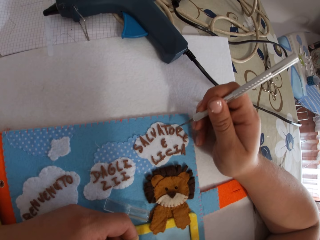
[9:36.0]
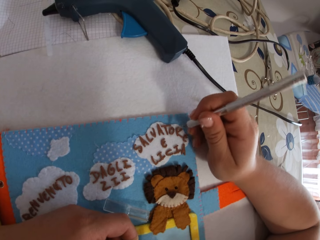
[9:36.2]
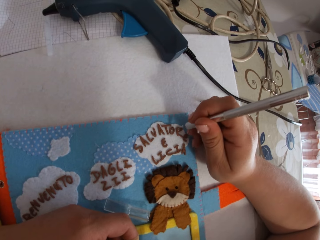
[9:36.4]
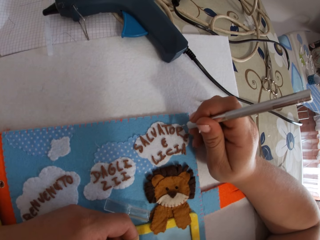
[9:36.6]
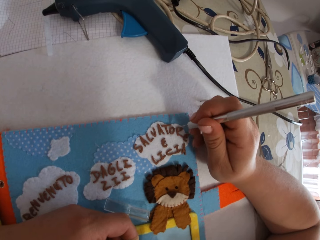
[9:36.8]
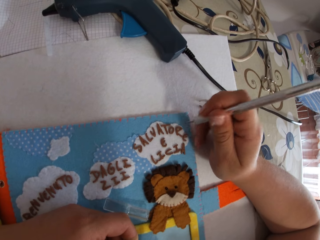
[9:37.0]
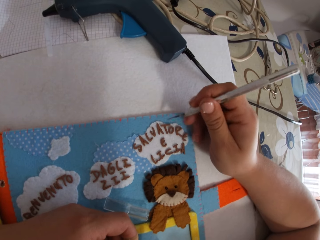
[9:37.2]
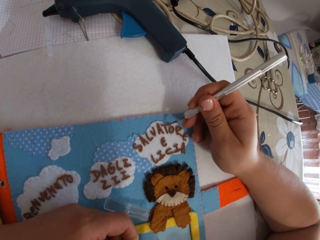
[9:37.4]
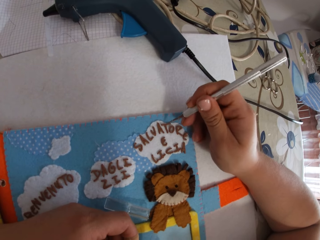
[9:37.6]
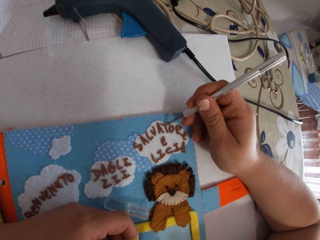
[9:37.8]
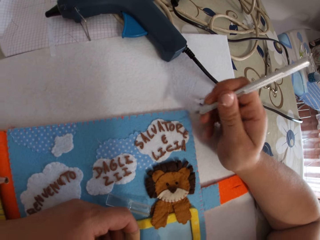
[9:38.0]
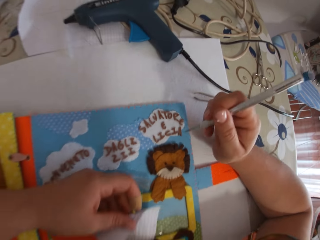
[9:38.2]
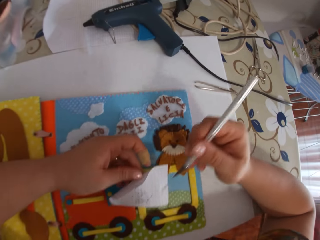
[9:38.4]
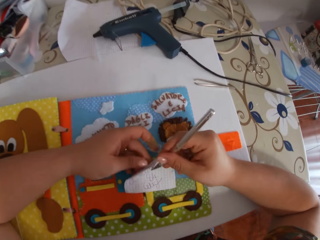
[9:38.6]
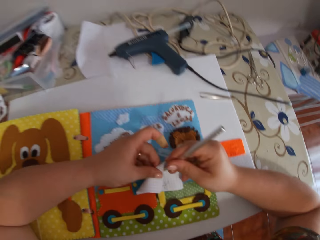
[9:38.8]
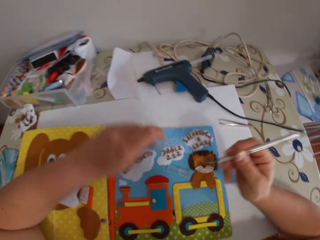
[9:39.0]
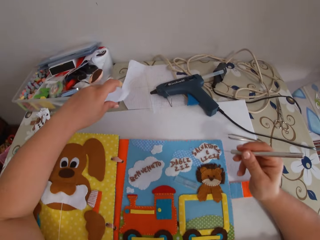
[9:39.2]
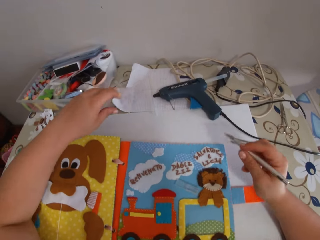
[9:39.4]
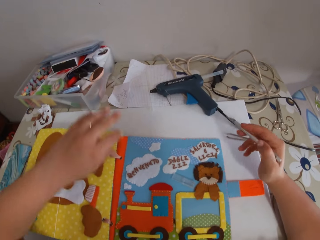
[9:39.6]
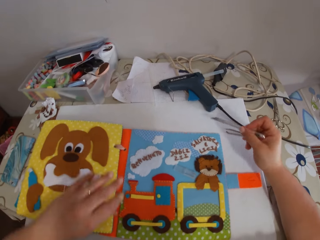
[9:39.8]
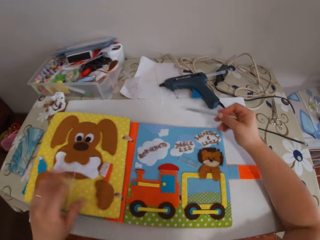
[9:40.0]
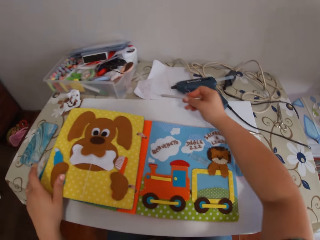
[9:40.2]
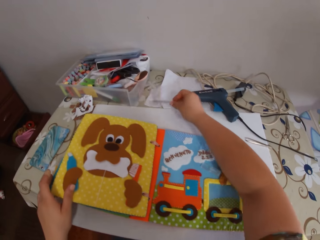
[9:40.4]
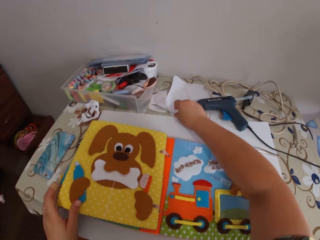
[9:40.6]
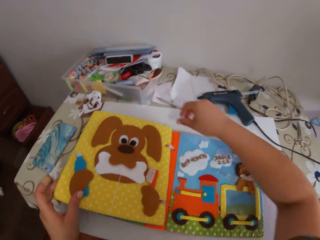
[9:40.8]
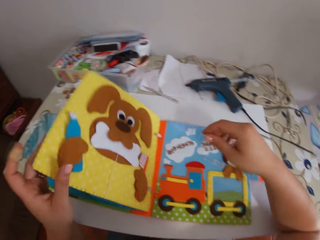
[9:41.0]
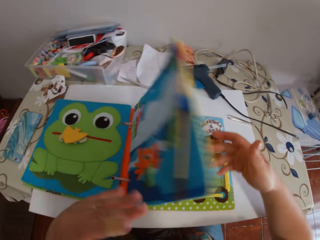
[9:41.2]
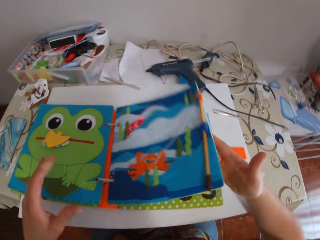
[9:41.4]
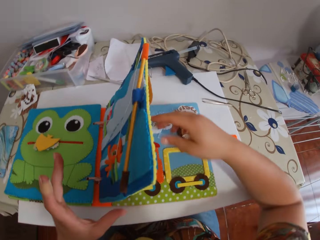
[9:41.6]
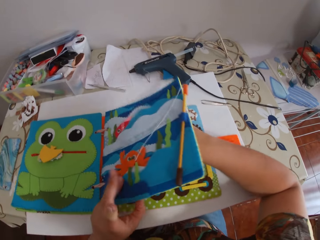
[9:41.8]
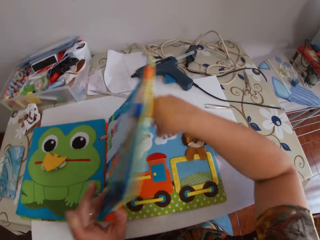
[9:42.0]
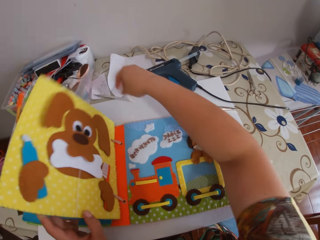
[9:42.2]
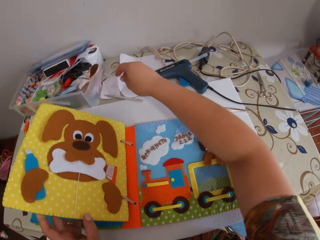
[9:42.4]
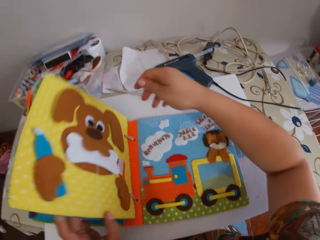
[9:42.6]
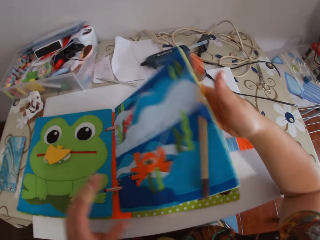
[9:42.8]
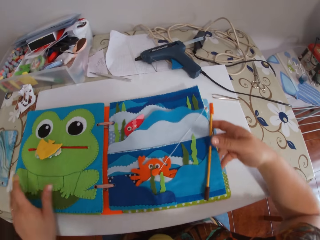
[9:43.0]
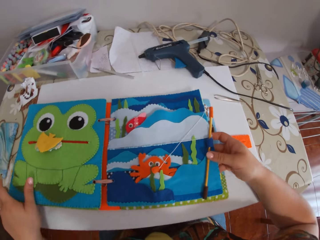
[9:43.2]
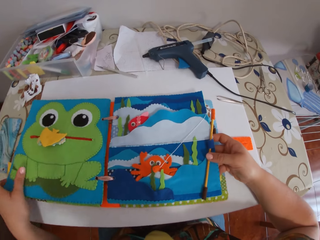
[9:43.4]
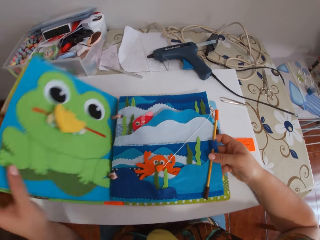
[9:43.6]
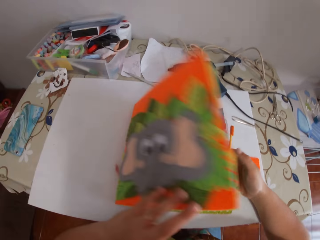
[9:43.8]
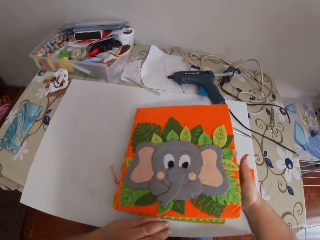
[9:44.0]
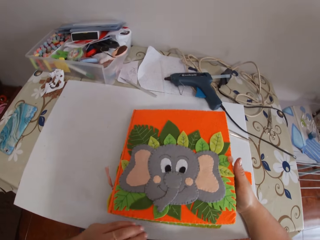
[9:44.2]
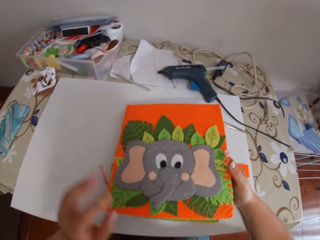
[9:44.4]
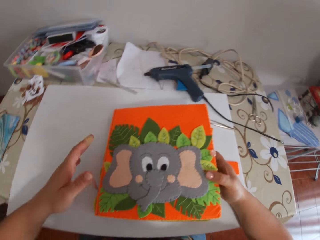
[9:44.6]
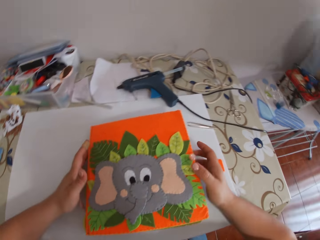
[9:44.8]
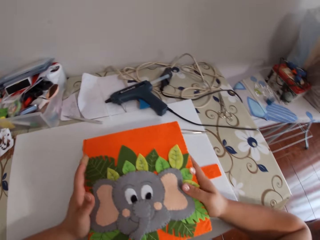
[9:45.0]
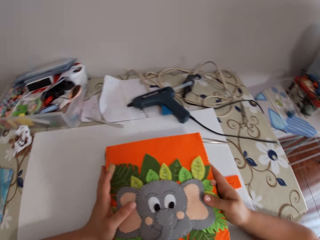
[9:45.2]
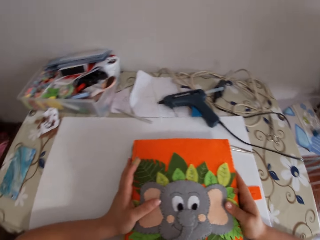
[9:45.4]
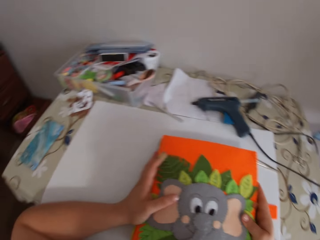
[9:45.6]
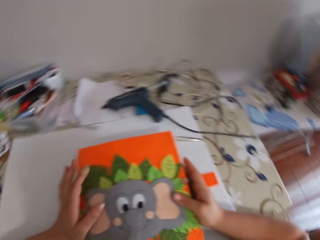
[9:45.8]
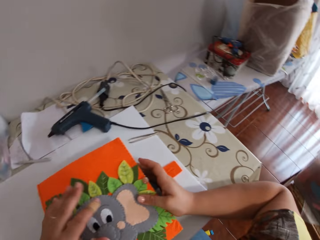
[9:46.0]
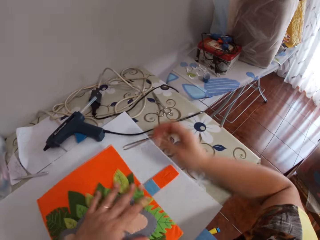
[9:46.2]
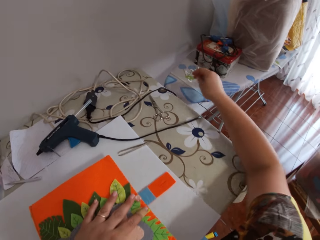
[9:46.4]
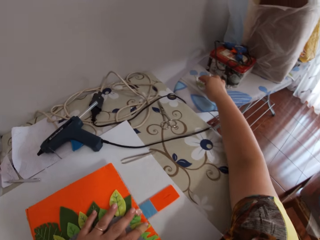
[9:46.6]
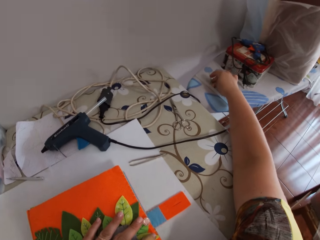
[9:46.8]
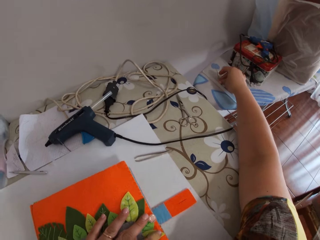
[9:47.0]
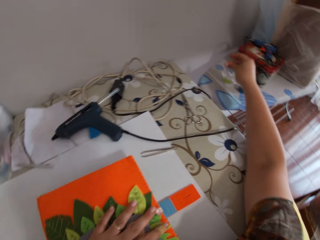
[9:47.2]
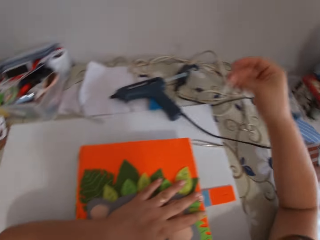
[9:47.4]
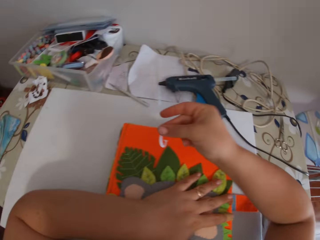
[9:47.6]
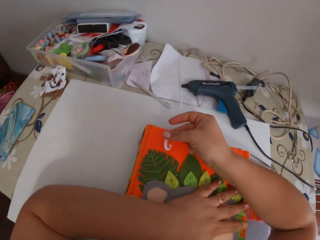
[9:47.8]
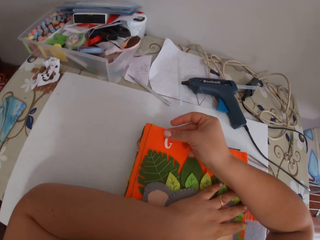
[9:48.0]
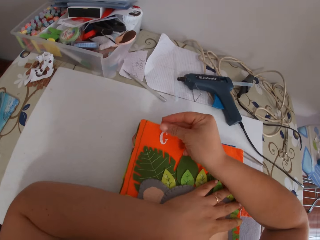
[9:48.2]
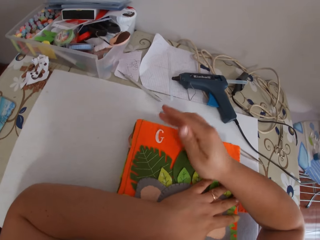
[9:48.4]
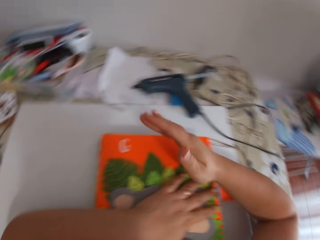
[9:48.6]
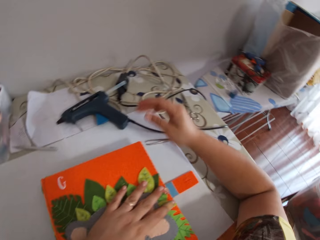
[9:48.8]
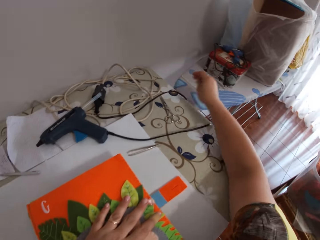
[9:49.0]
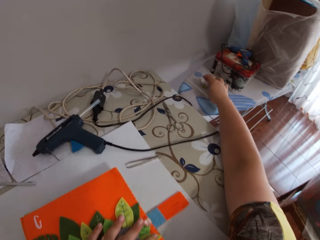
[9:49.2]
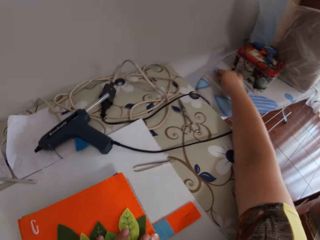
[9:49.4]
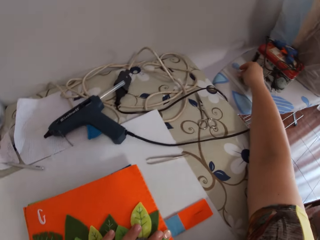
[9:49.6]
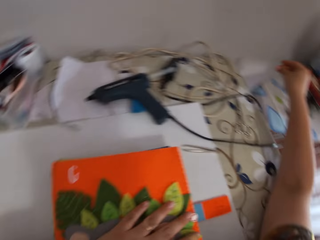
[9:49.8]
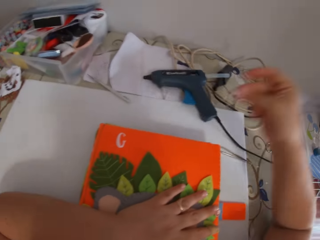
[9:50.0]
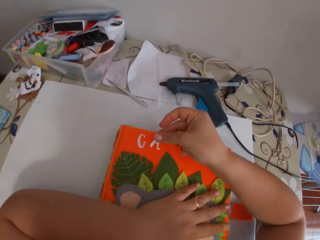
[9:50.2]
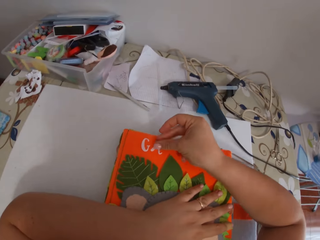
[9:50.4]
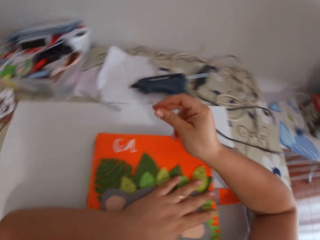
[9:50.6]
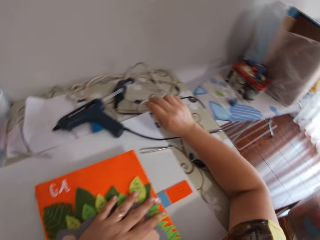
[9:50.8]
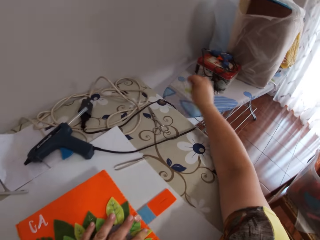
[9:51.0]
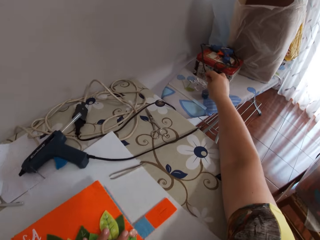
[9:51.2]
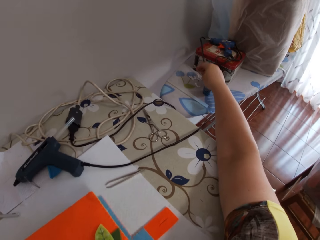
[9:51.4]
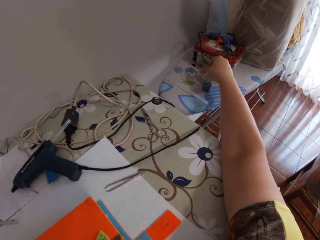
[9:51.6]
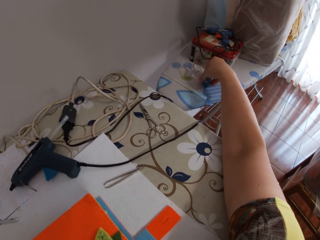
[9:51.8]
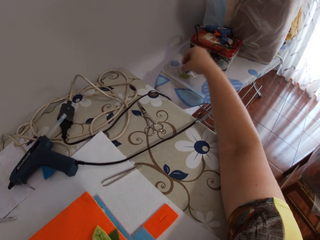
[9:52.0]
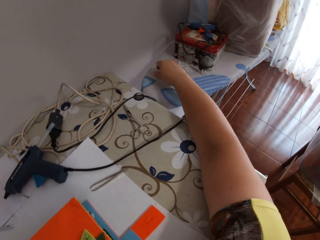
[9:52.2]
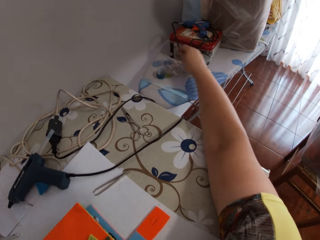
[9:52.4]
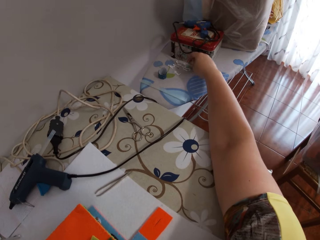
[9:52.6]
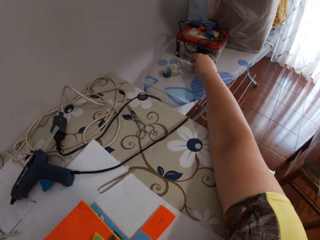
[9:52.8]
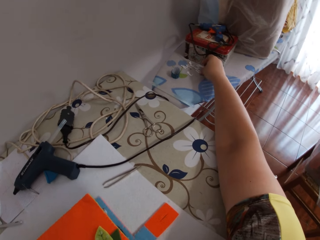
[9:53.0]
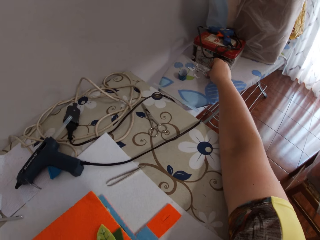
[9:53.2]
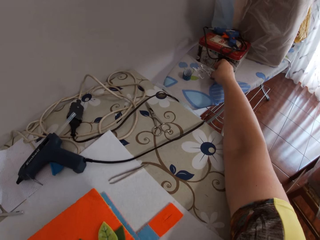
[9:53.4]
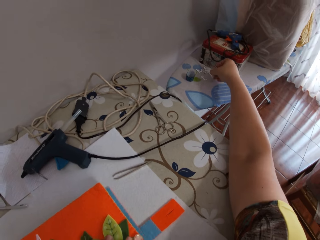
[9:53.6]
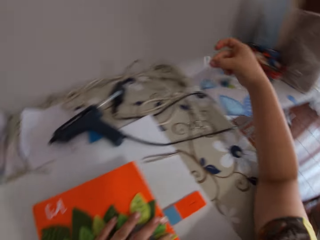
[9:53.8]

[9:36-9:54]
The camera wearer cleans the tip of the craft knife on the paper in her left hand. She drops the paper in her left hand on the table. She drops the craft knife on the paper on the table with her right hand. She peruses a picture book. She flips a page in the book on the table with her hands. She closes the book on the table with her left hand. She touches the book on the table with her hands. She picks letters from a table in the room on the book on the table with her right hand. She decorates the book with papers.

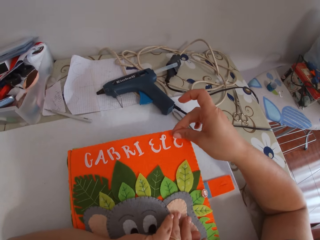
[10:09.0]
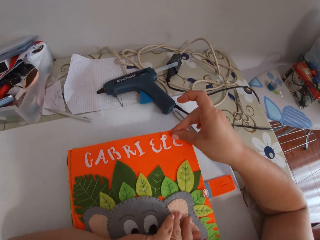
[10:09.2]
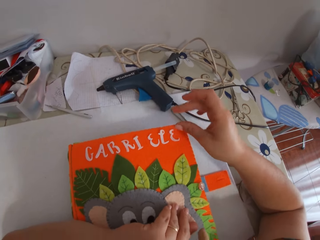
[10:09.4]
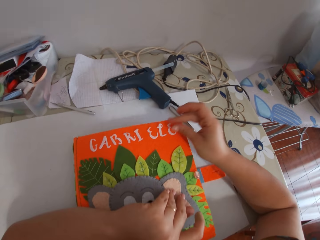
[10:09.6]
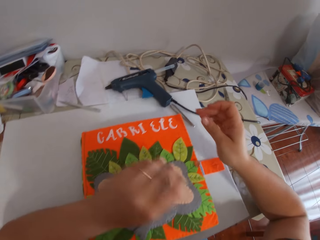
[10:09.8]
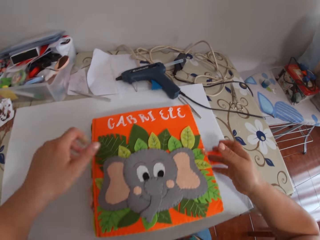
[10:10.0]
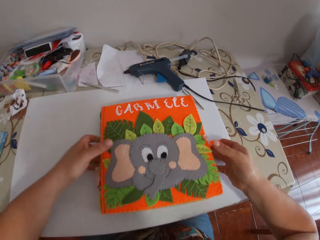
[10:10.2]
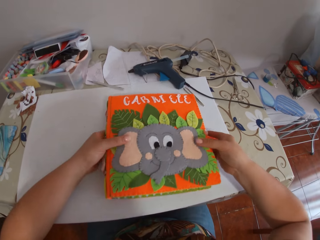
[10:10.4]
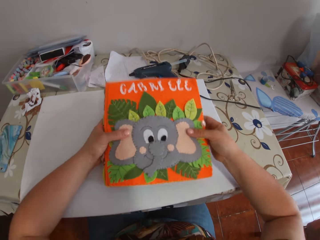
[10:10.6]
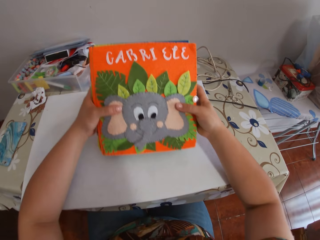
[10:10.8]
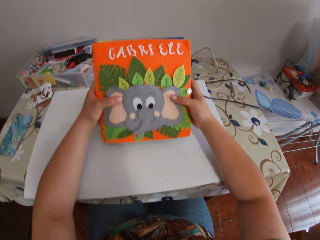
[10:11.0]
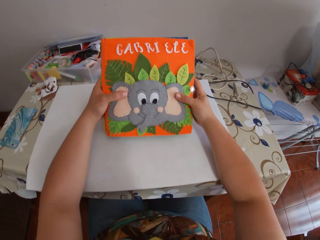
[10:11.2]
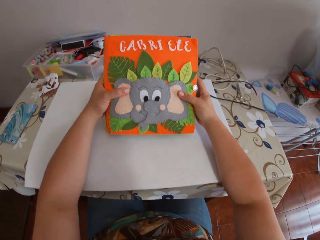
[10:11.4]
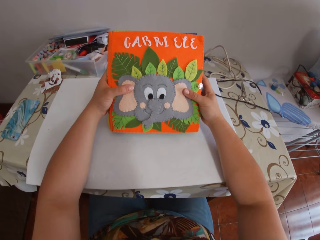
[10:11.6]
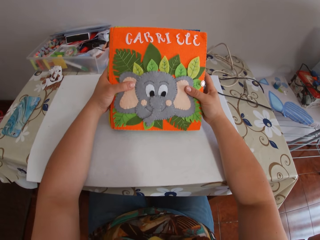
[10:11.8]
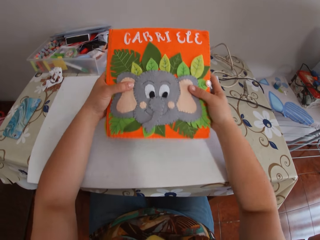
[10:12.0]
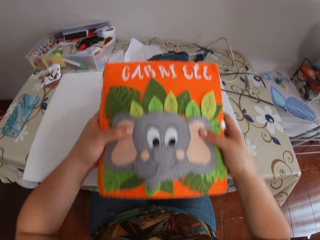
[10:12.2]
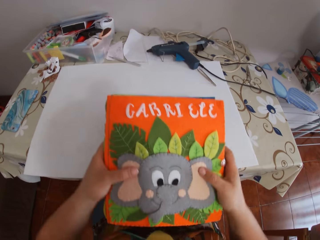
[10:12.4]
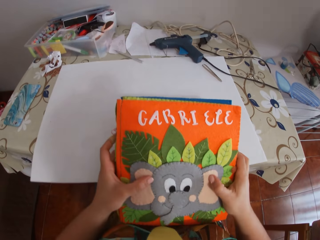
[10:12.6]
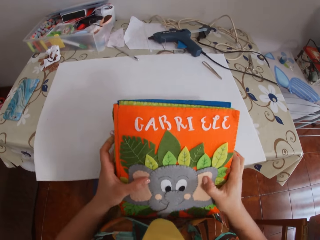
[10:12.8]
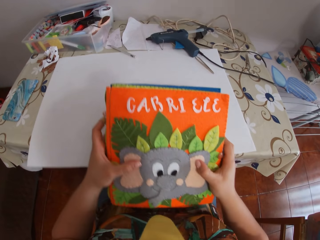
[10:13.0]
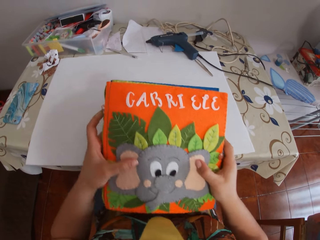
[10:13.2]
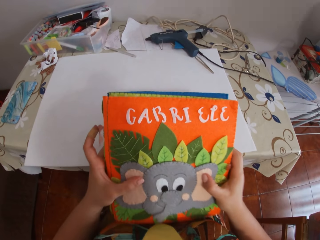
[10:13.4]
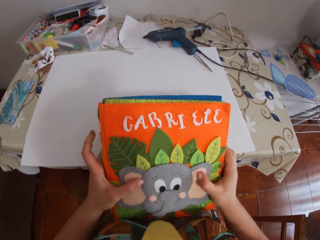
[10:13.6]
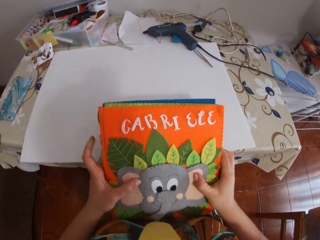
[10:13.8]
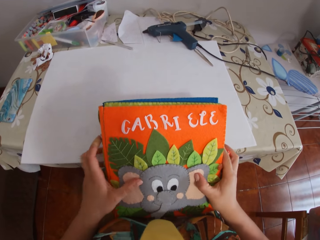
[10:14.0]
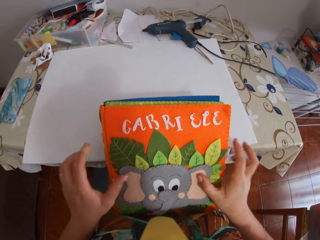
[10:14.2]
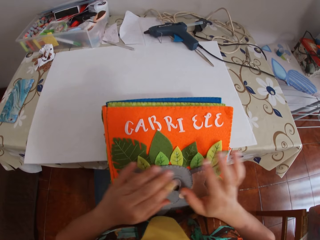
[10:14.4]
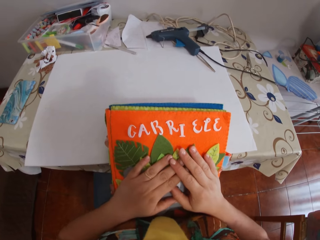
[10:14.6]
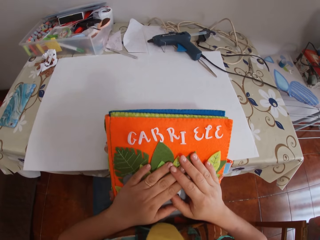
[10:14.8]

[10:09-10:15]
The camera wearer picks up the book on the table with her hands. She looks at the book.
